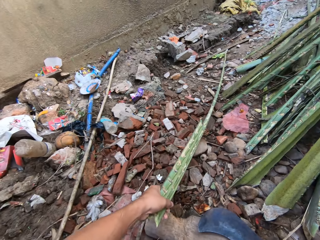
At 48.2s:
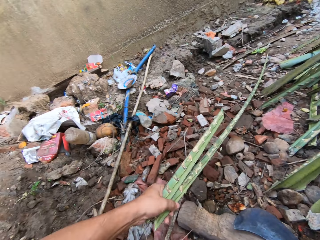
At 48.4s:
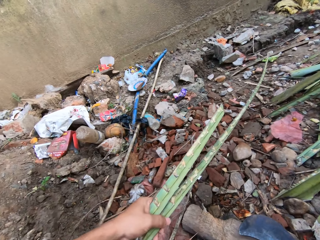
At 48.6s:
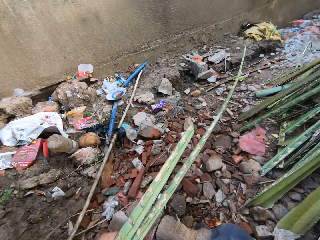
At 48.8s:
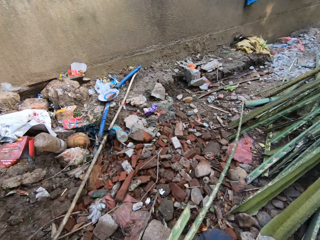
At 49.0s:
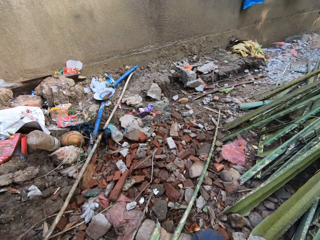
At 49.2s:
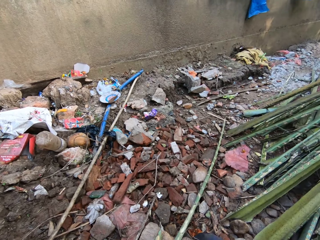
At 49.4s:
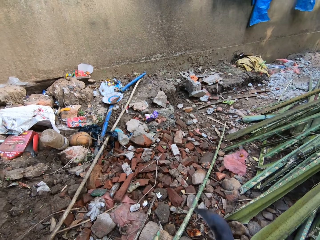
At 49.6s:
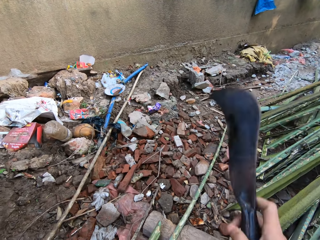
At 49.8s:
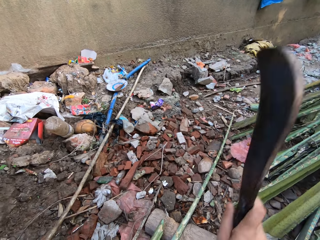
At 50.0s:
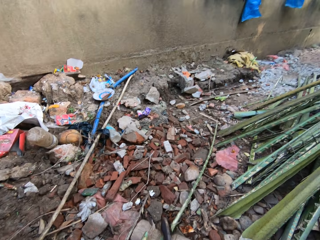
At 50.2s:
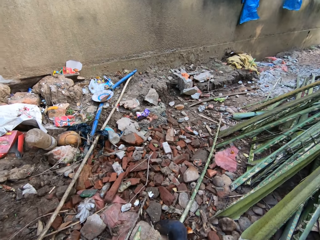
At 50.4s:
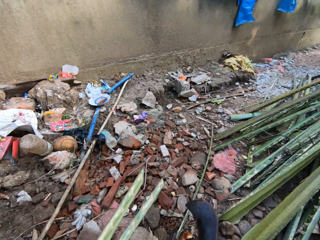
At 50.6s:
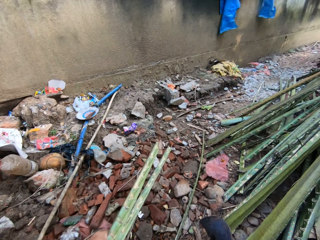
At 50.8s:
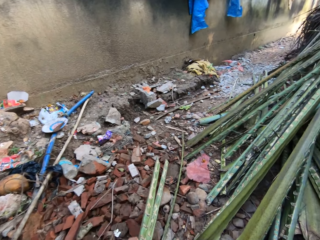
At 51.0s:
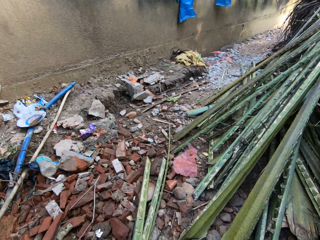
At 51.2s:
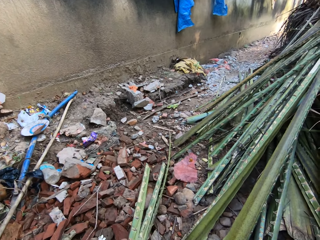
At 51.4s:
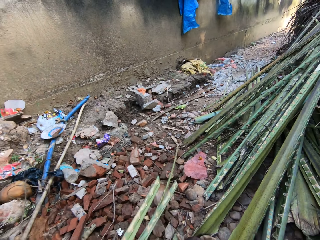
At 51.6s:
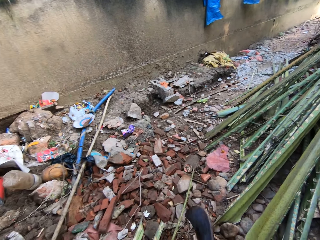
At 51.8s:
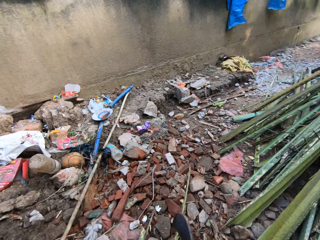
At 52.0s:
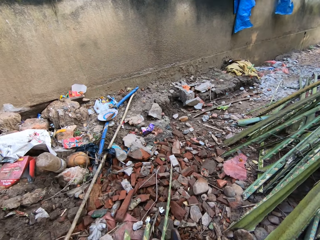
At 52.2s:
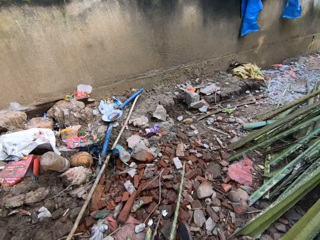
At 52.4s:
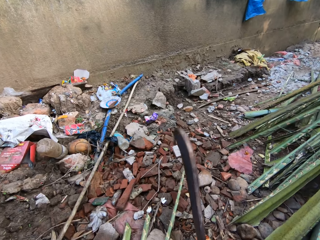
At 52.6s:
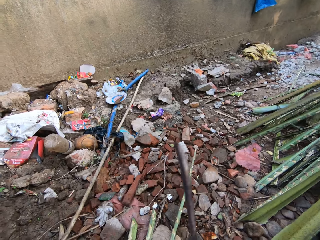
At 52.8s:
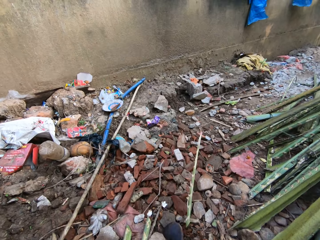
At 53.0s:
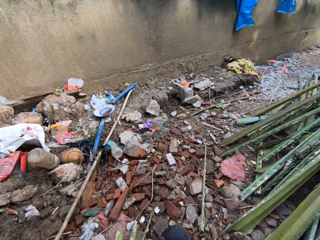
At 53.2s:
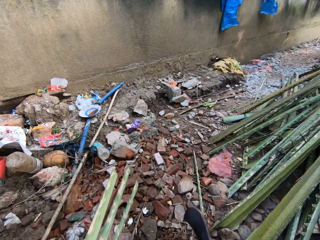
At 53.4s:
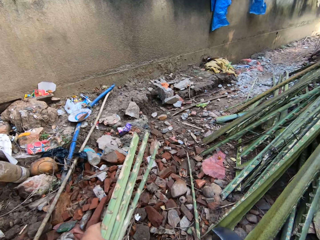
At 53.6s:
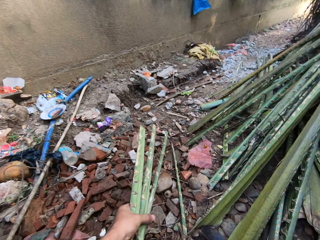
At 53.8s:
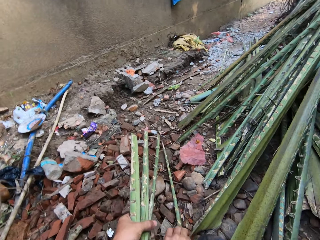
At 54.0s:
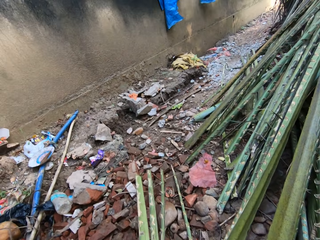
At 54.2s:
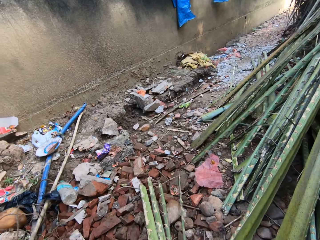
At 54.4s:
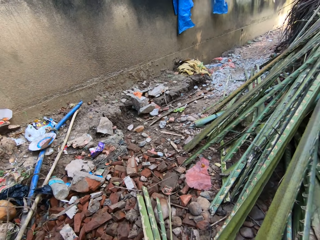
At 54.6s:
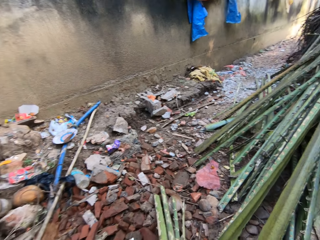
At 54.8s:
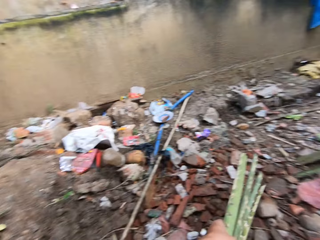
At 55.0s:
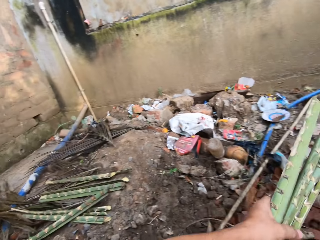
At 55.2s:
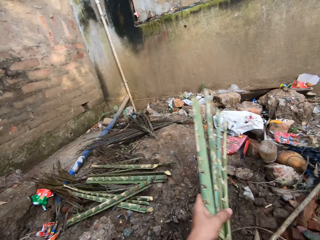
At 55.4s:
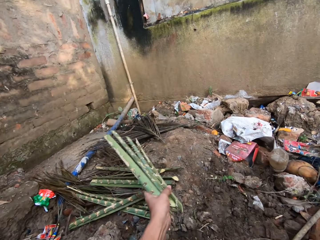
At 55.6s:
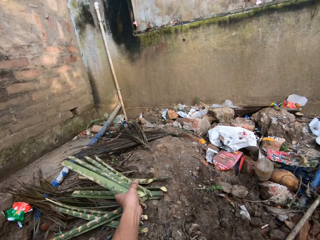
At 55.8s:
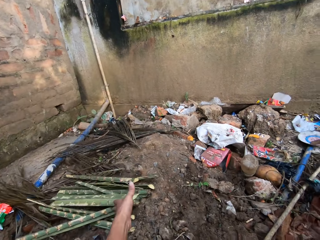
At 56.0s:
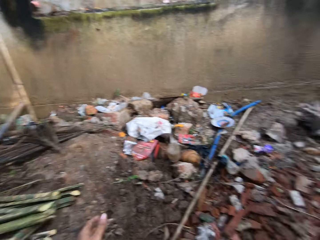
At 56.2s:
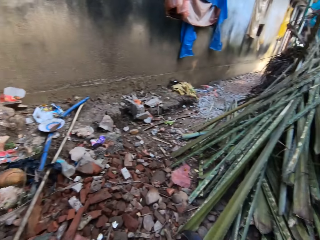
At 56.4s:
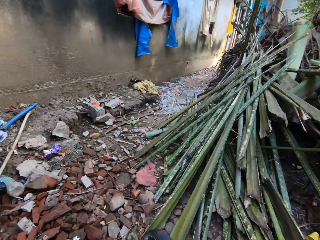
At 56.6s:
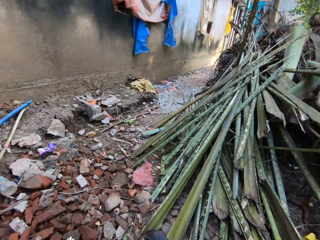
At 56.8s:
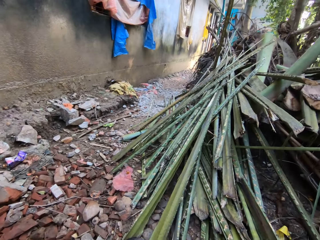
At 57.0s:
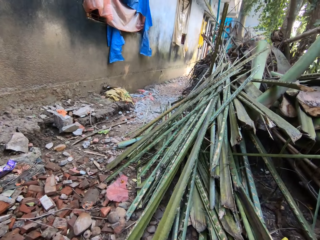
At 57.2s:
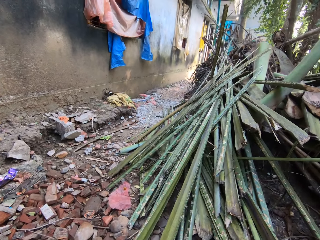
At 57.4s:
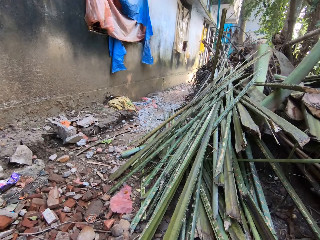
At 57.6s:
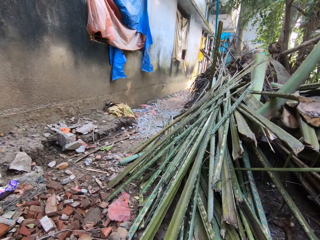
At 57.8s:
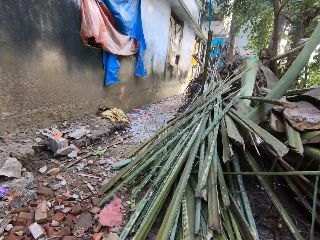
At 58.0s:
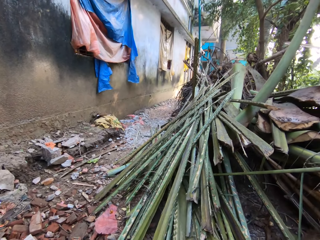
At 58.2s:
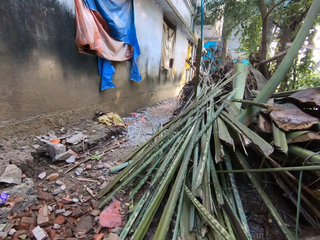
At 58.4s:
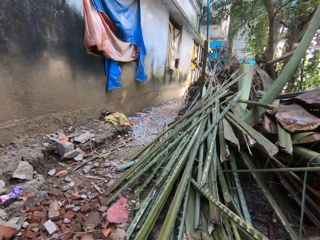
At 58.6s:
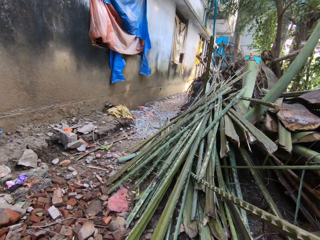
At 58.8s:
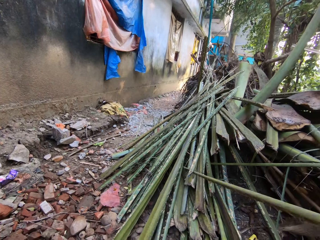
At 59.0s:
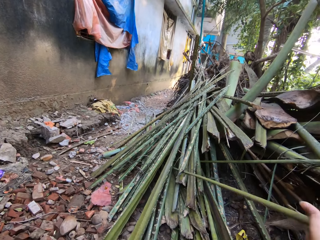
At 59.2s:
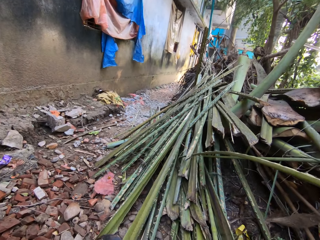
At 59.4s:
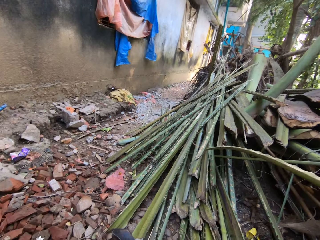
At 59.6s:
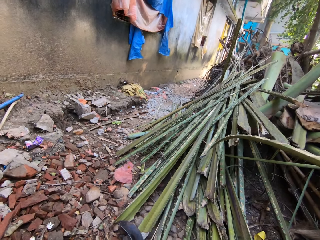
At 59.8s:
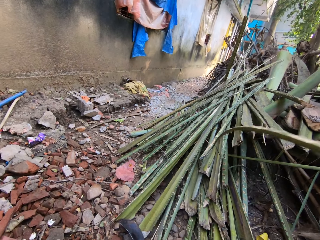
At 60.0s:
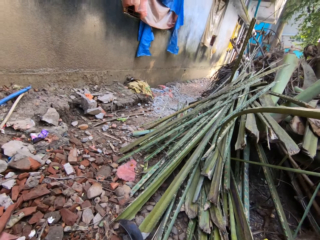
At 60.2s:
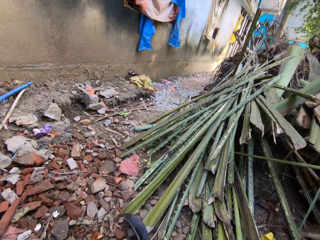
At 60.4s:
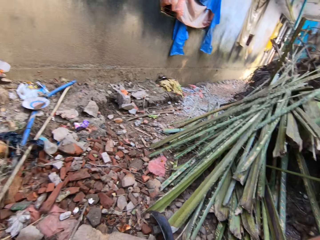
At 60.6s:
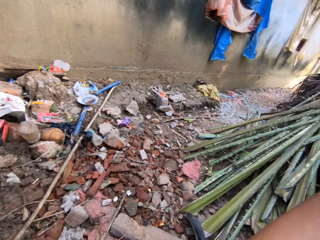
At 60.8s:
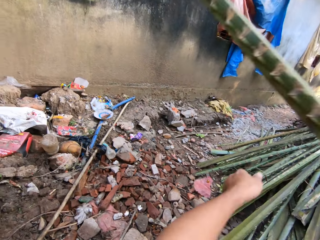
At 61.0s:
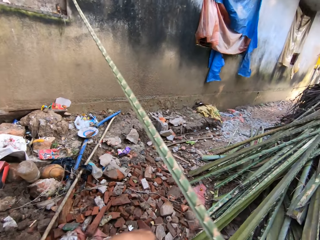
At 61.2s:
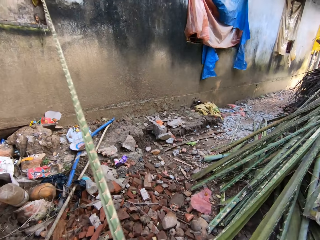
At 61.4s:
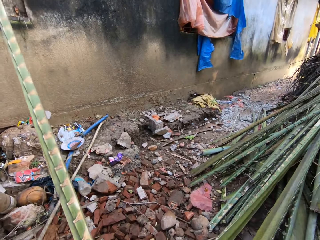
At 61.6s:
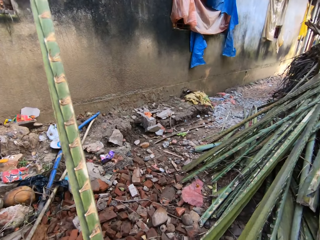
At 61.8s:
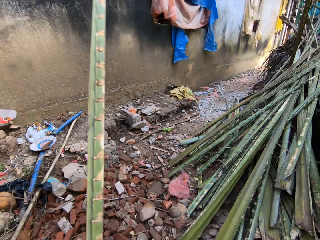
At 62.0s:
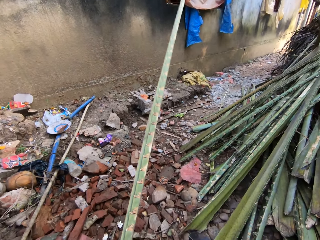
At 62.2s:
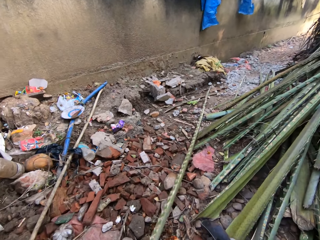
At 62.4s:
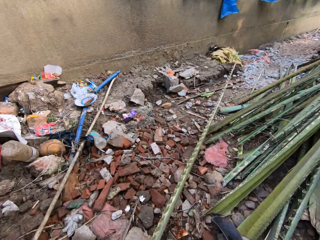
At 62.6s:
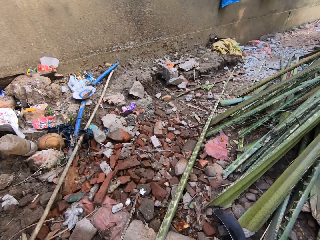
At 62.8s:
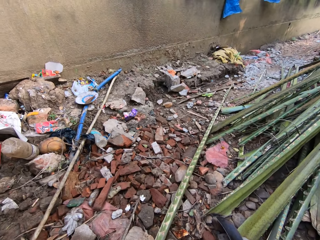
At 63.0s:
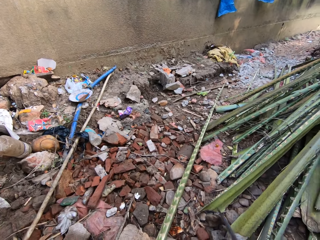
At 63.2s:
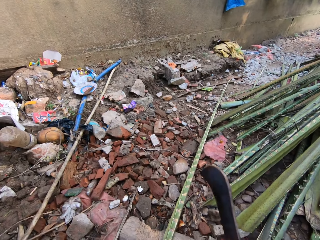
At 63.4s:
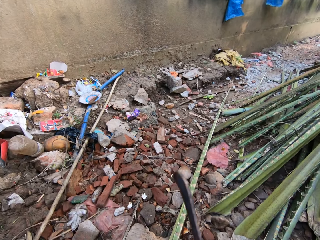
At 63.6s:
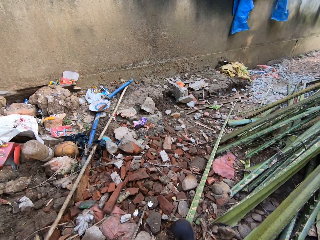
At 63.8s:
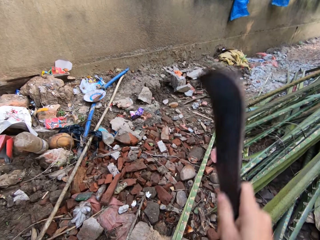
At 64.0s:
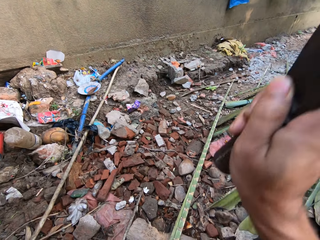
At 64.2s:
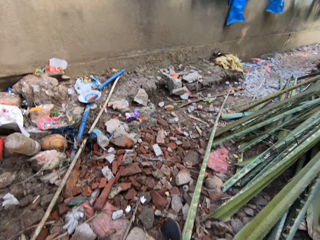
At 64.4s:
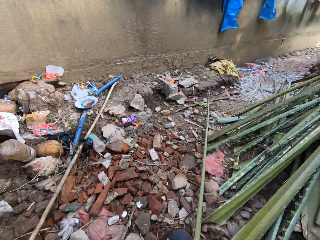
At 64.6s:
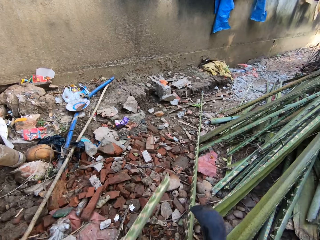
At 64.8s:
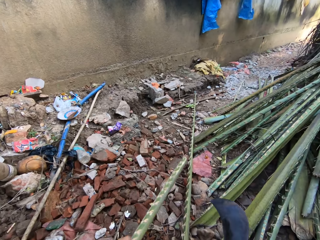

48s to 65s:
The camera wearer pulls the palm branch or stick on the wood. They cut the palm branch with a machete. They pull the palm branch on the wood. They cut the palm branch with the machete. They pick the cut palm branch from the ground. They throw the stick on the floor. They place the cut palm branch aside. They pick a palm branch from the heap of palm branches. They place the palm branch on the wood. They cut the palm branch with the machete.

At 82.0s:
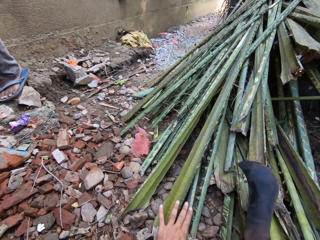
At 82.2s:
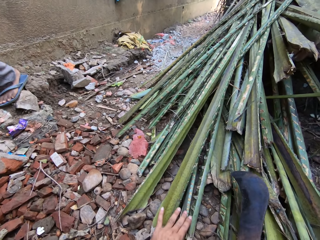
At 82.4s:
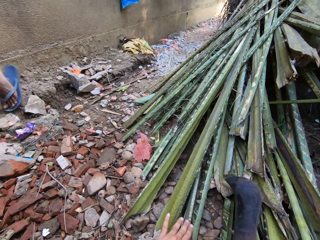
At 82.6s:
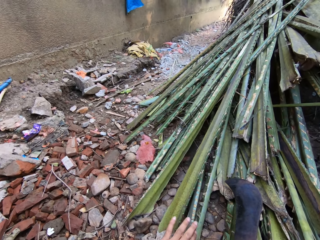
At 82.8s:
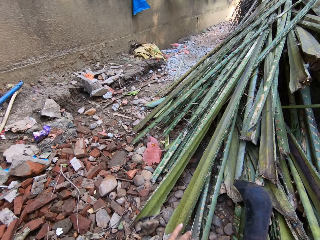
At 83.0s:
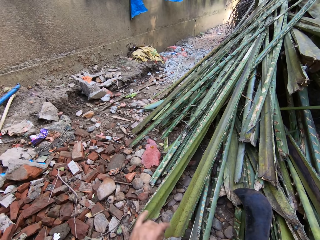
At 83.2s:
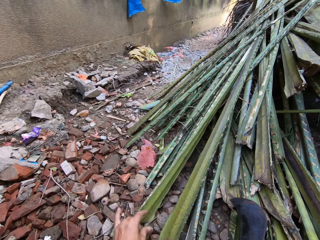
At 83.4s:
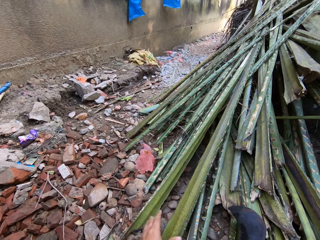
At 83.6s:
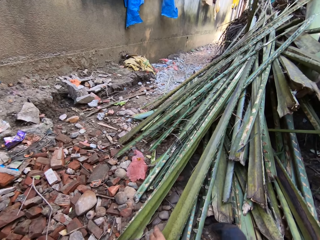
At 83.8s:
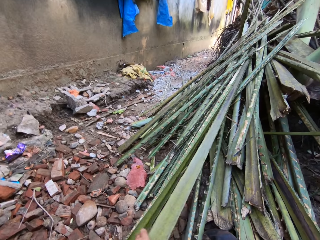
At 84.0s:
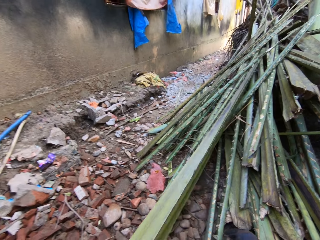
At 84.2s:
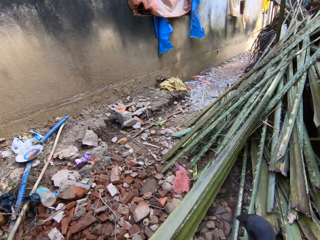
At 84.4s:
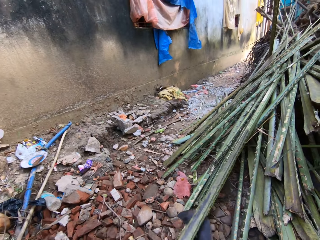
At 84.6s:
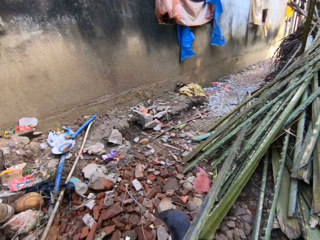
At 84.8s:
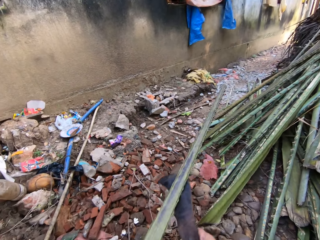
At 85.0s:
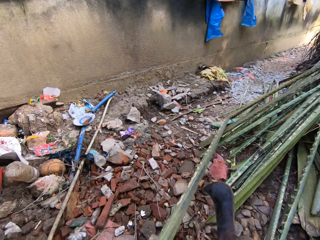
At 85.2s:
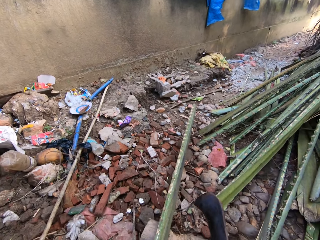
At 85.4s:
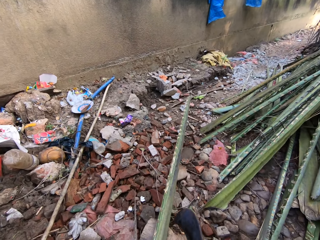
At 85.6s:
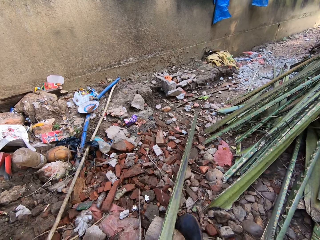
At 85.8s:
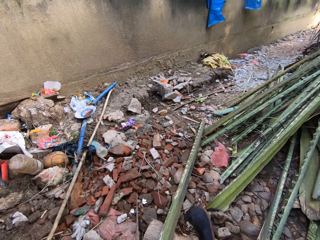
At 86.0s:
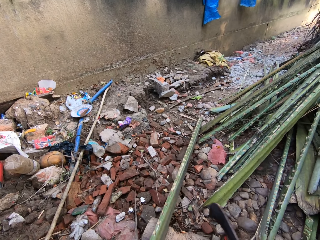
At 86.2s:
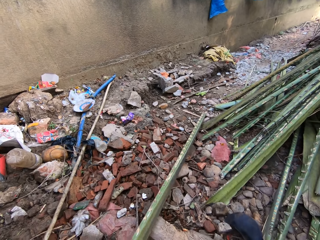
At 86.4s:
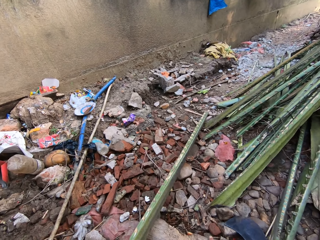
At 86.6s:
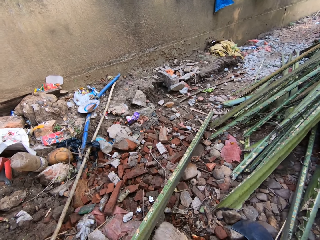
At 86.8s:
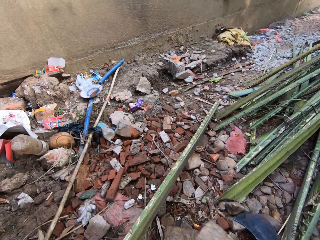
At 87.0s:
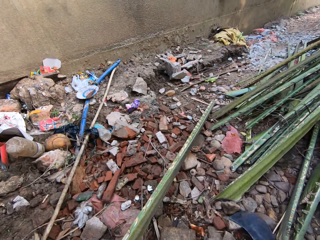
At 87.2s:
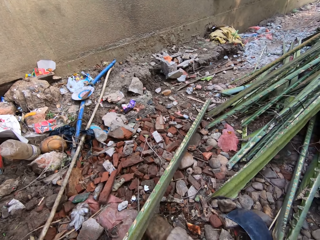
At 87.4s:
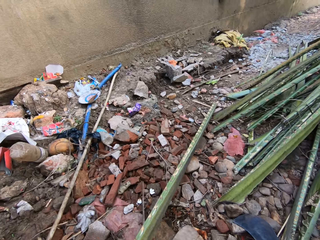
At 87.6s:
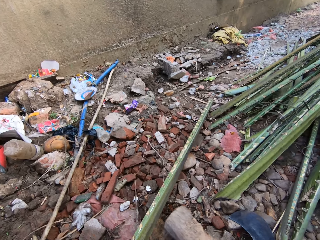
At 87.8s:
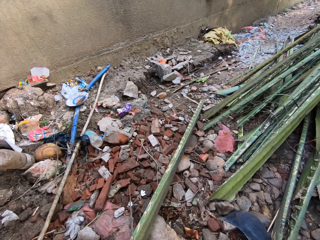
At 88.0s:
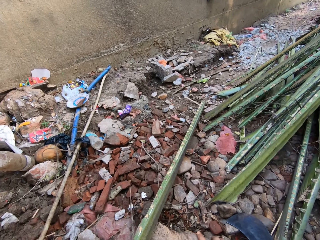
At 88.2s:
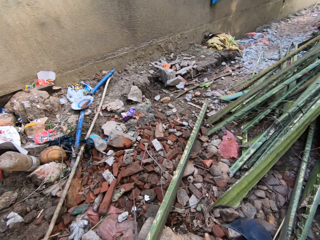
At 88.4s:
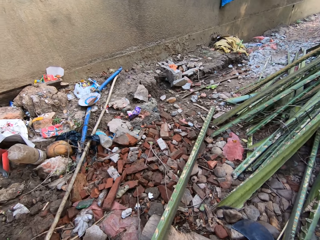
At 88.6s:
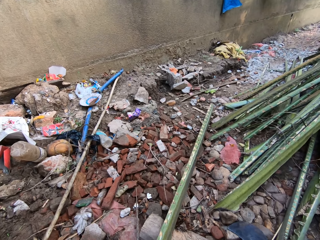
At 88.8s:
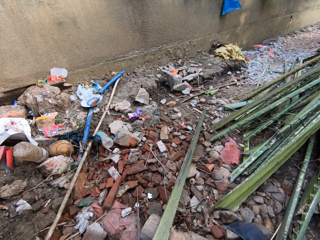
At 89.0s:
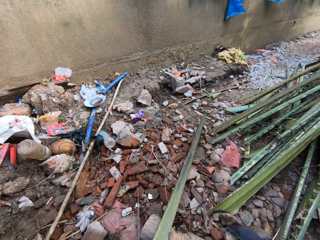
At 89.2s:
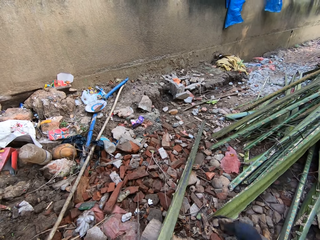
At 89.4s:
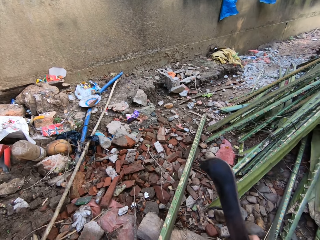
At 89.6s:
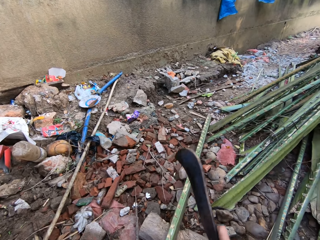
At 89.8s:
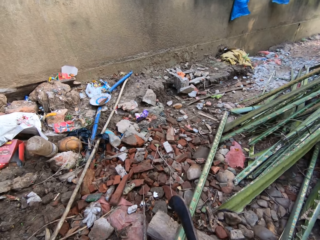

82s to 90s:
The camera wearer picks a palm branch or stick from the heap of palm branches. They place the palm branch on the wood. They drop the cutlass on the floor. They adjust the wood on the ground. They place the wood under the stick.
